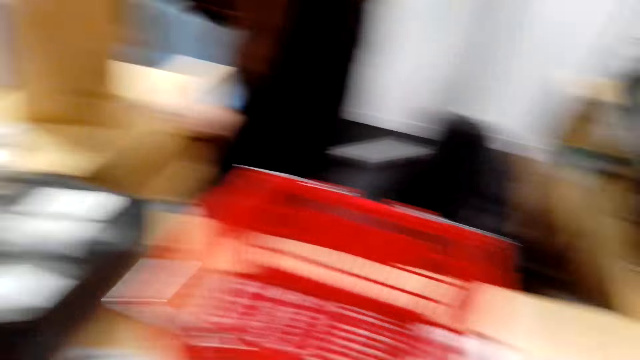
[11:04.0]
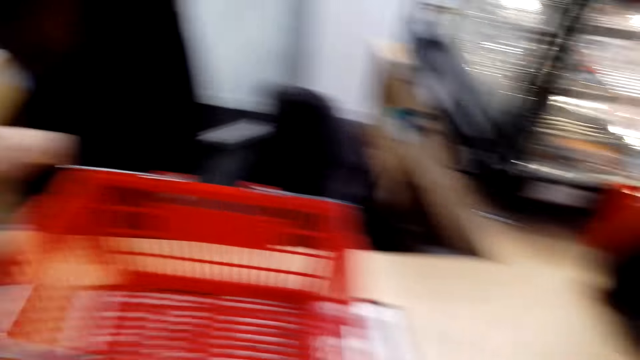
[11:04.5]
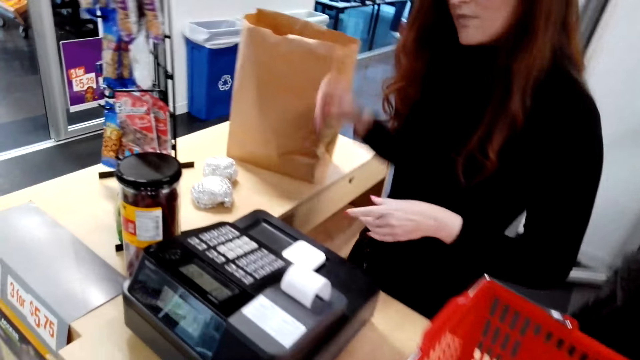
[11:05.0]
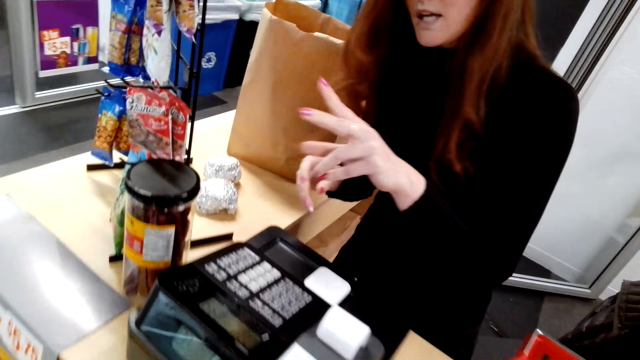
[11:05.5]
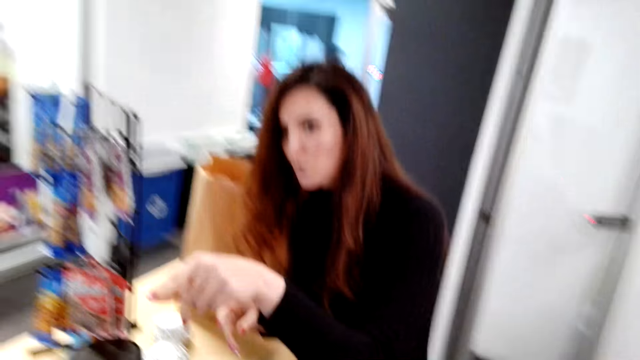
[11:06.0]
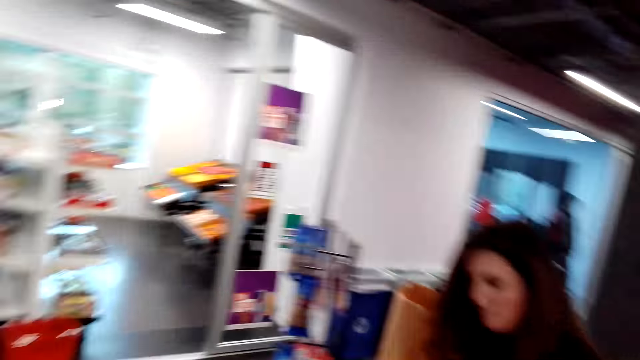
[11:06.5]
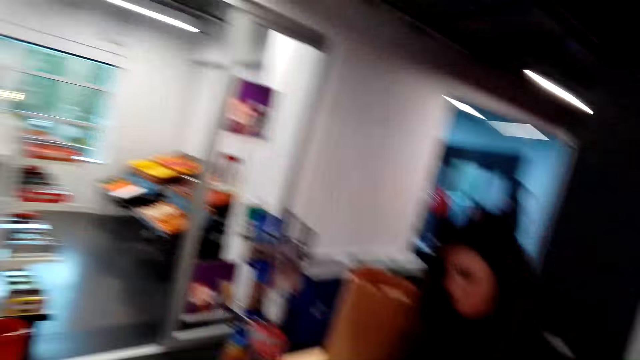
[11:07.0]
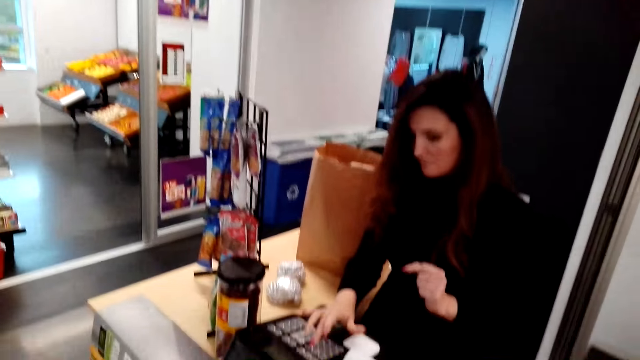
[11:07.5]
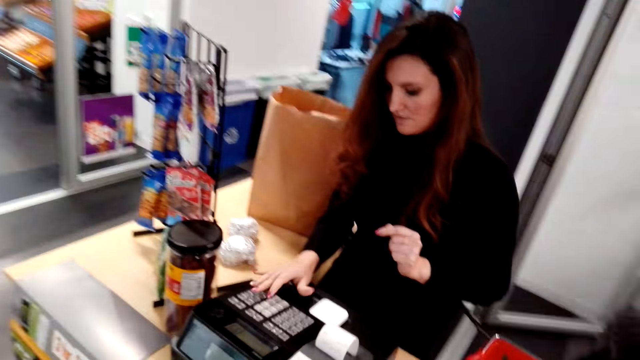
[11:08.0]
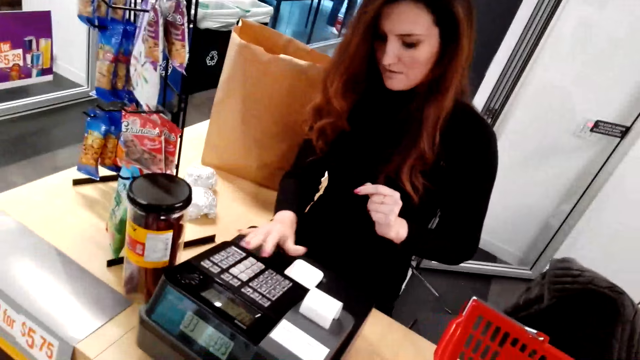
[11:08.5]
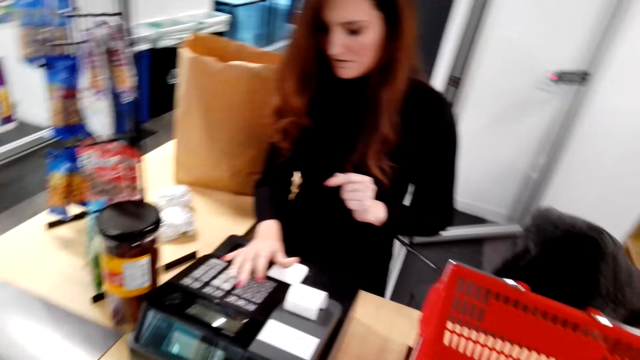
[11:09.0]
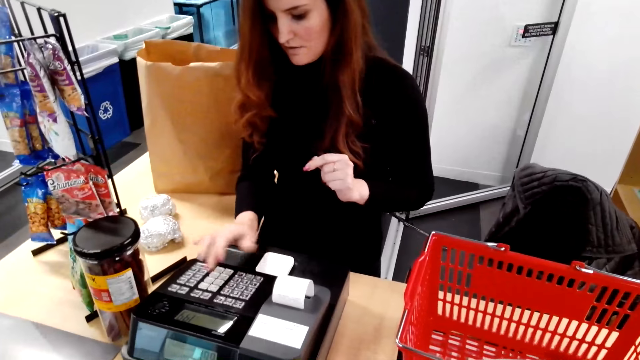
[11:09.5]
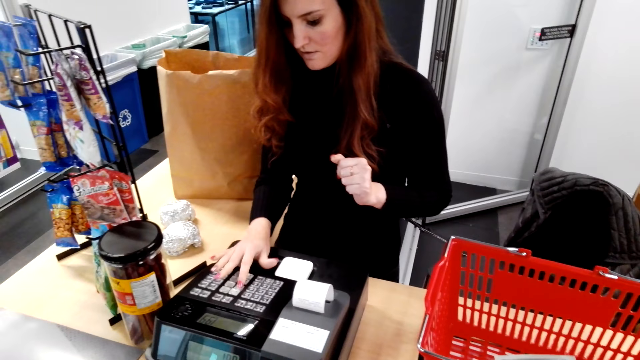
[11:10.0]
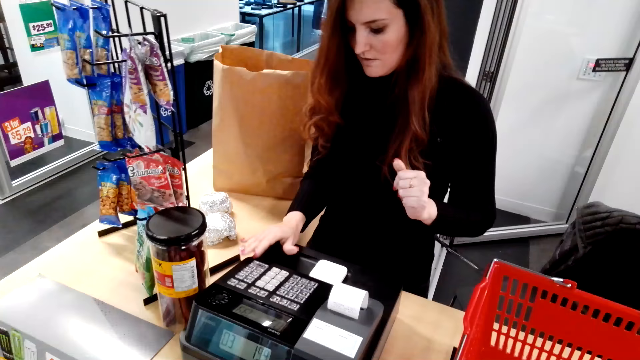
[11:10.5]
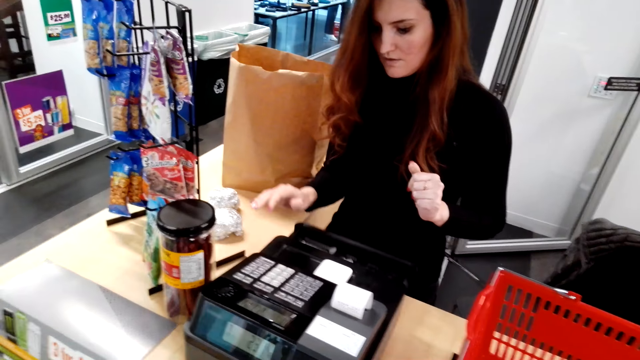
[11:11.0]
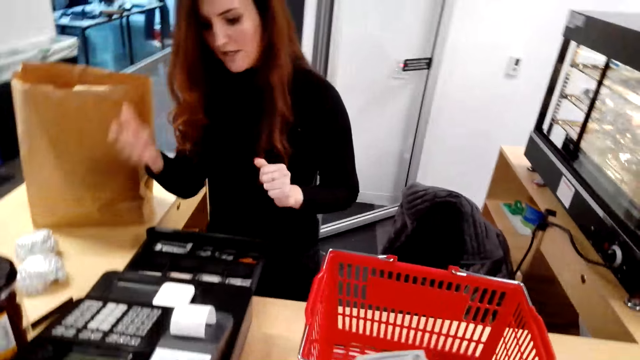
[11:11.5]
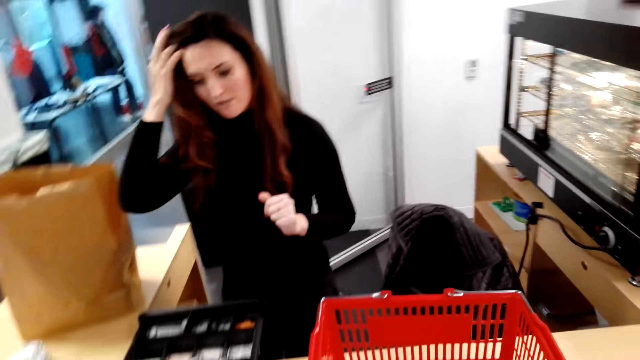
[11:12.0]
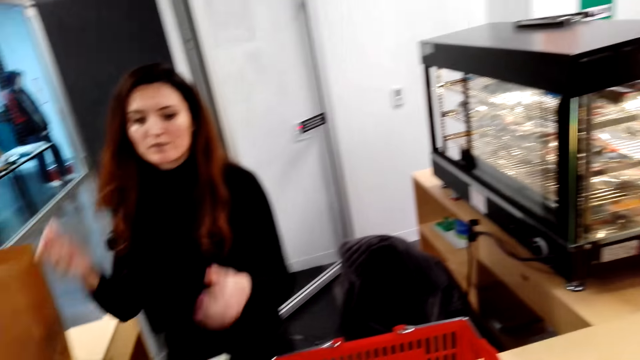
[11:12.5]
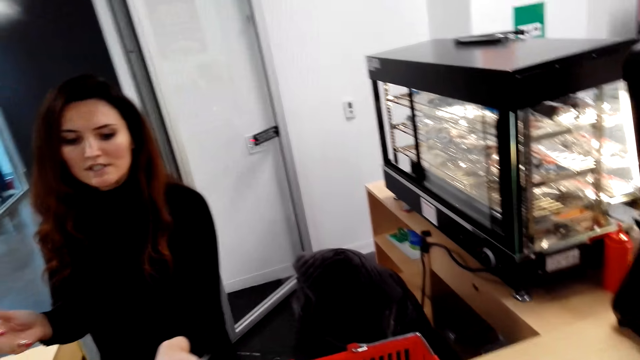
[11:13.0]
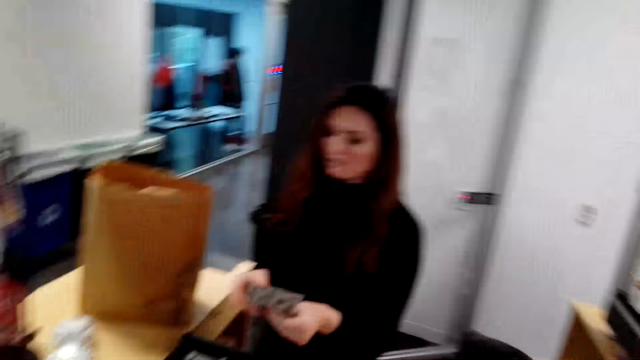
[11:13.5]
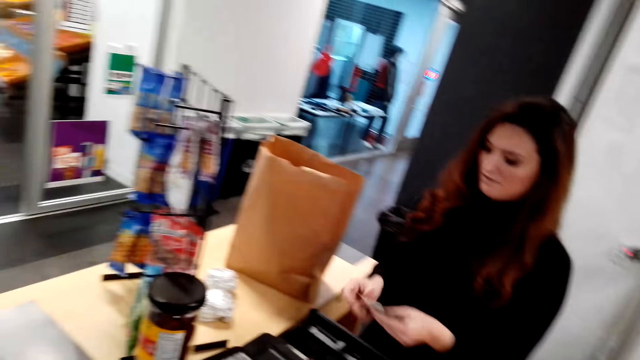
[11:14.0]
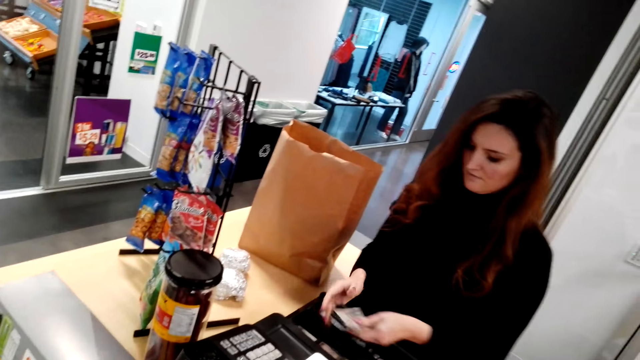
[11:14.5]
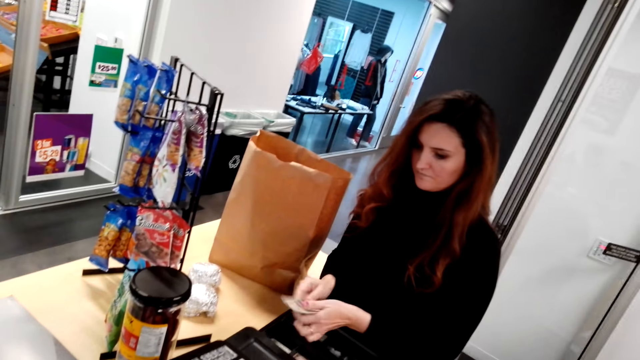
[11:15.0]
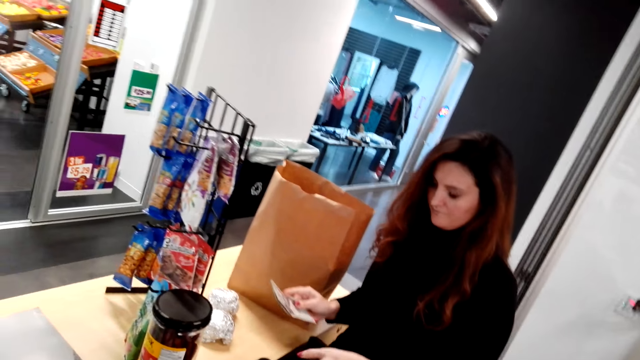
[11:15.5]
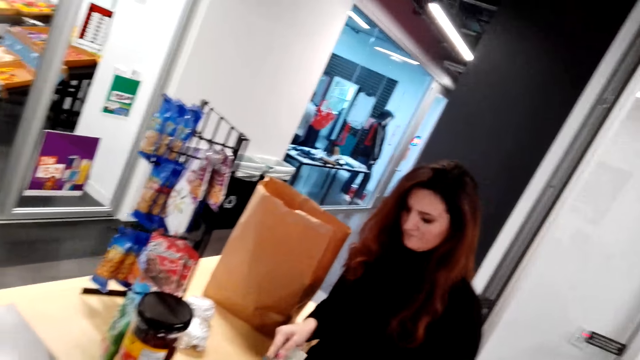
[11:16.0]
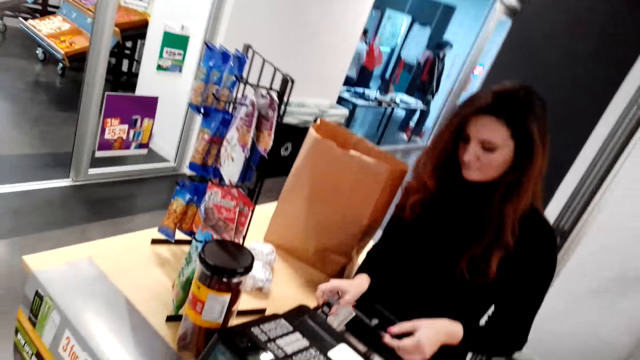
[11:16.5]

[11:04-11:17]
The cashier puts the packet in the shopping bag. The camera wearer looks around. The cashier talks to the camera wearer and points ahead. The camera wearer talks to the cashier. The cashier presses the cash register machine and adjusts her hair. The camera wearer gives the cashier money. The cashier takes the cash.

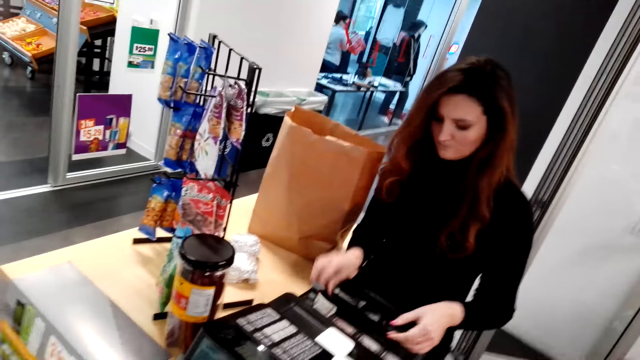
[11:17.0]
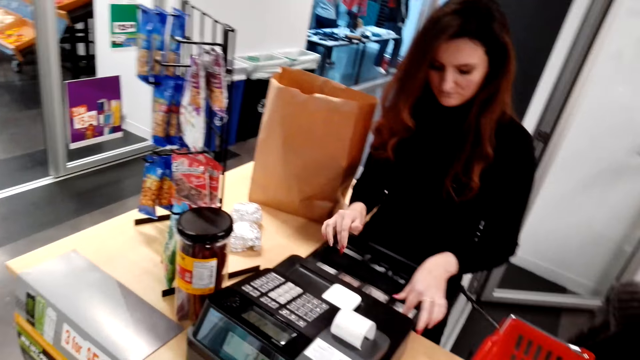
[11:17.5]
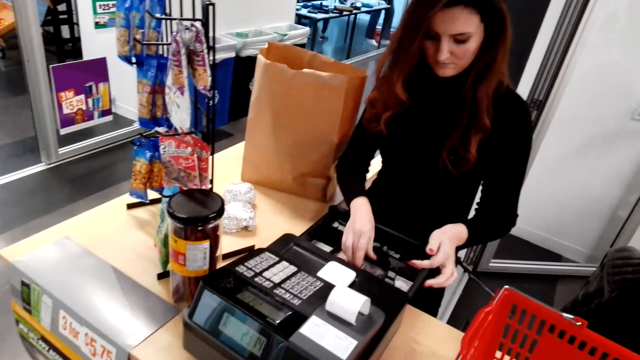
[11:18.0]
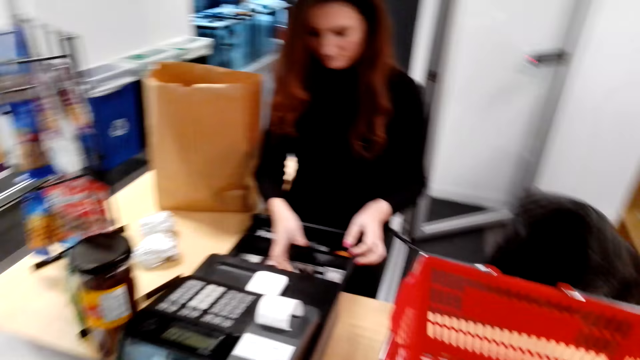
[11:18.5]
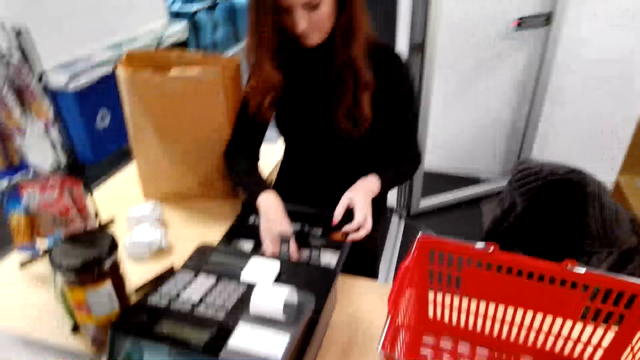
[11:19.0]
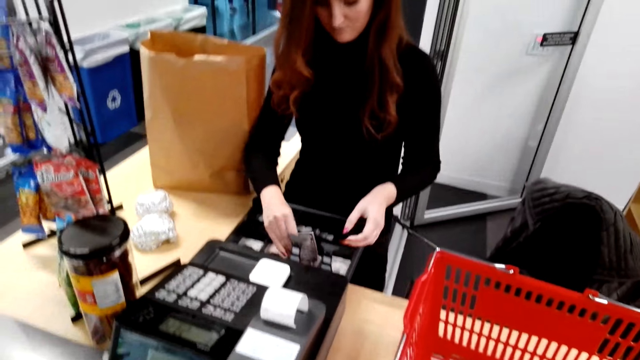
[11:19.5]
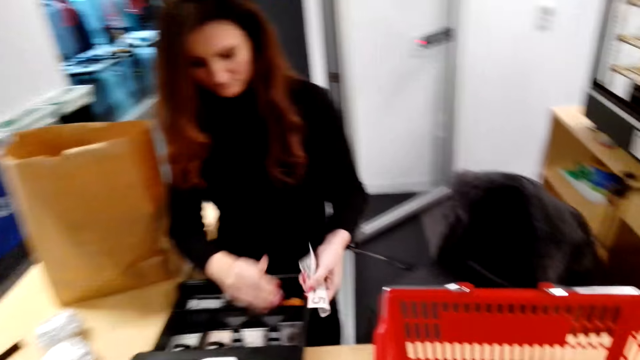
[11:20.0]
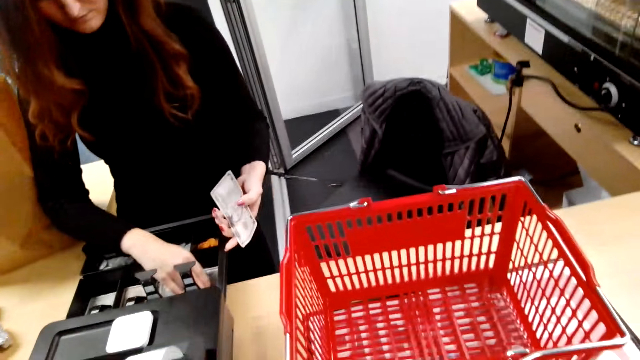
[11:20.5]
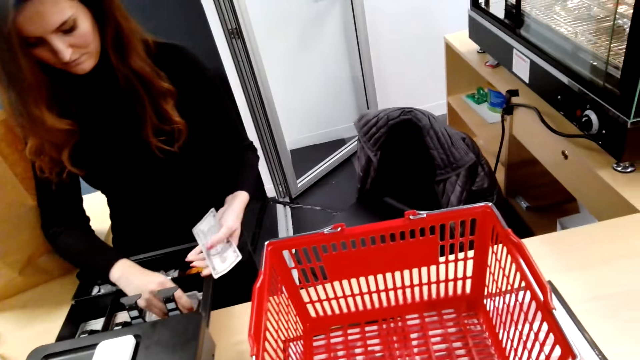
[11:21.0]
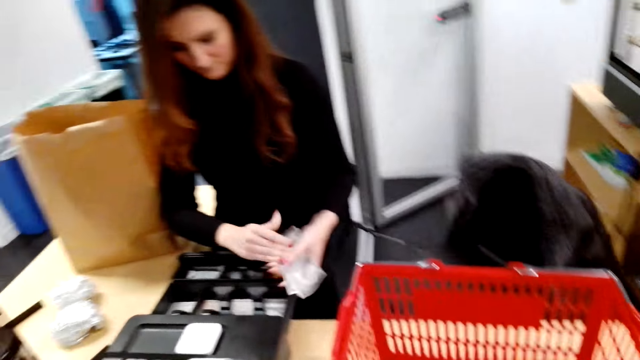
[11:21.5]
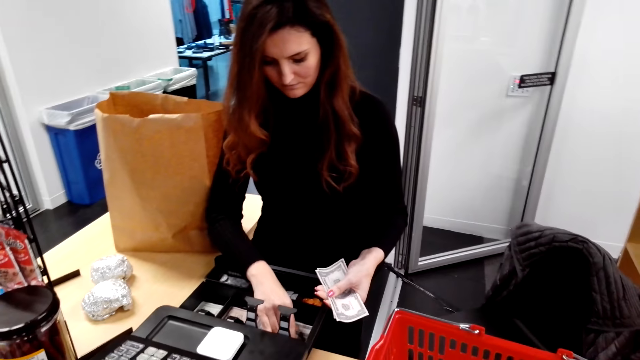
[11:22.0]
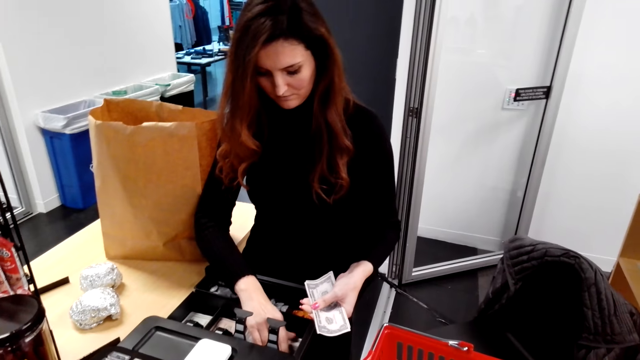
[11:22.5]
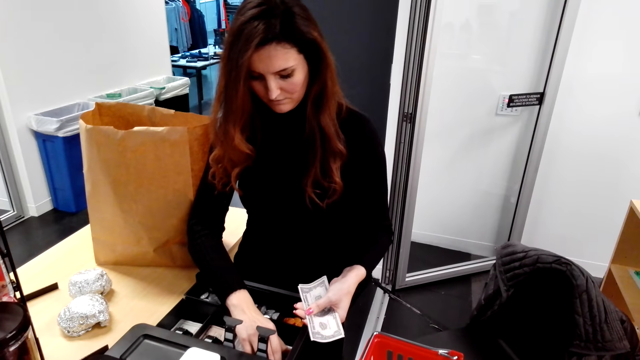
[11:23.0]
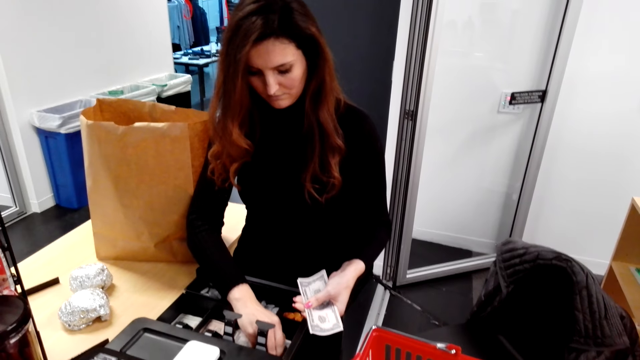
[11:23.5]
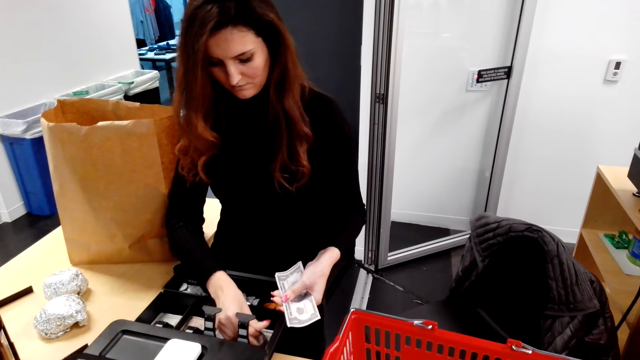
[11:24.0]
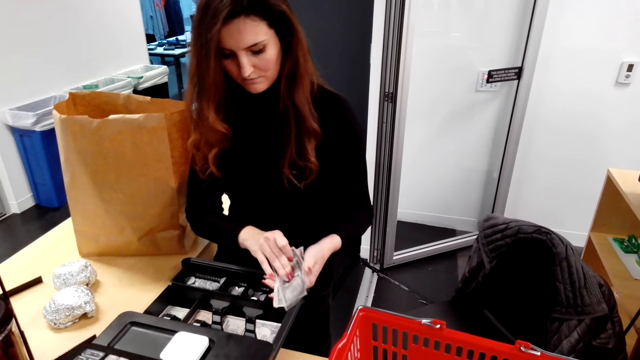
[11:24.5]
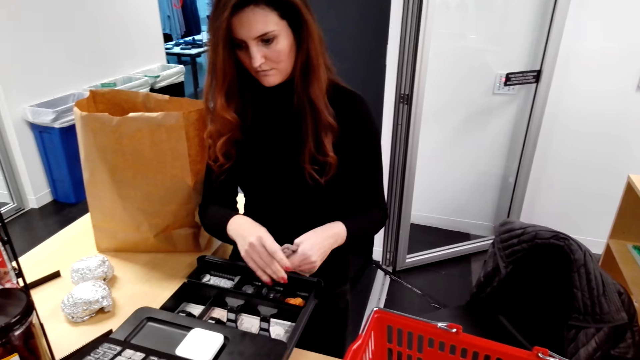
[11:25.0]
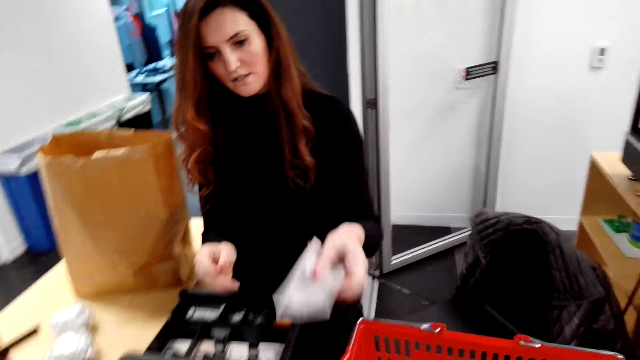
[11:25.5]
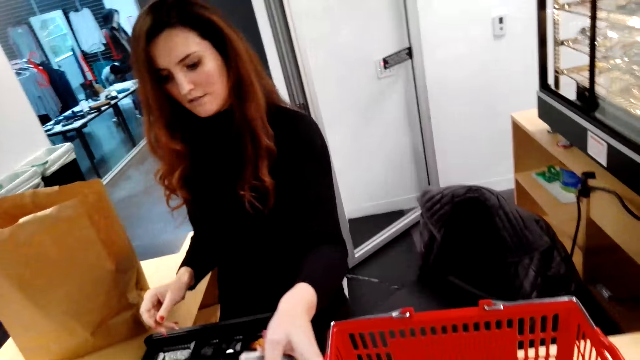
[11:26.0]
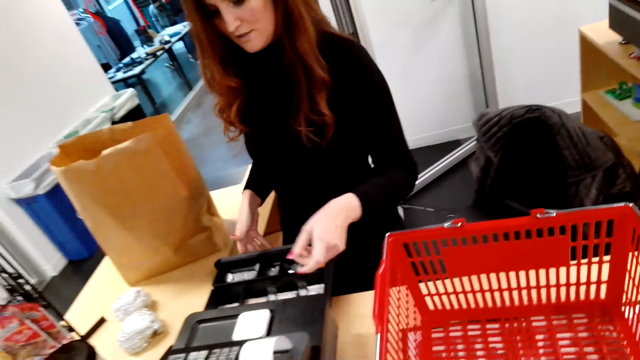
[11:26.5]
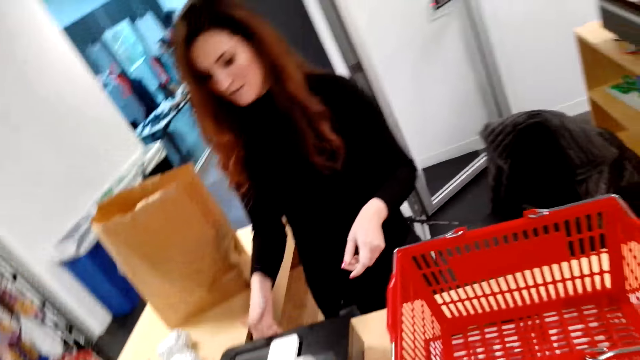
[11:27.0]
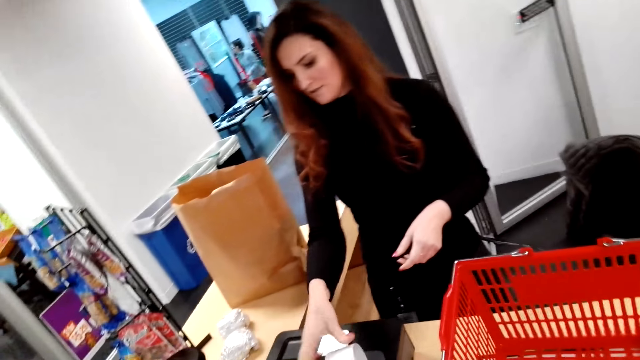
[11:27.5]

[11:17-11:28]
The cashier puts money in the cash register machine. The cashier picks the money. The cashier gives the camera wearer the money and closes the cash register machine.
